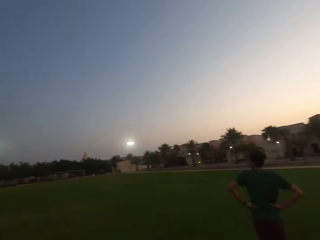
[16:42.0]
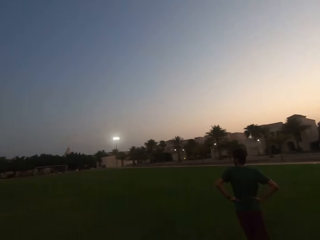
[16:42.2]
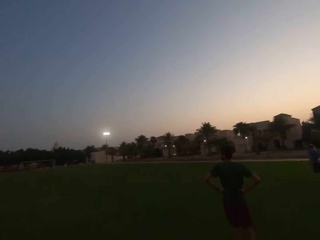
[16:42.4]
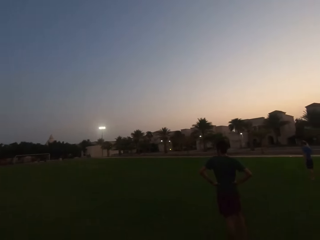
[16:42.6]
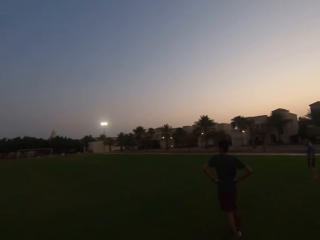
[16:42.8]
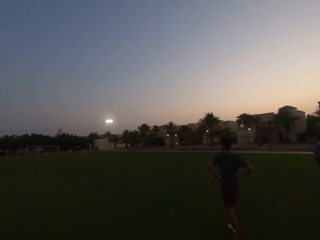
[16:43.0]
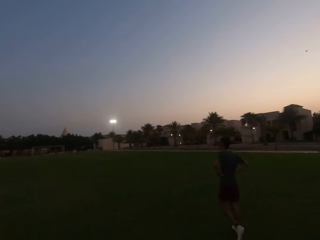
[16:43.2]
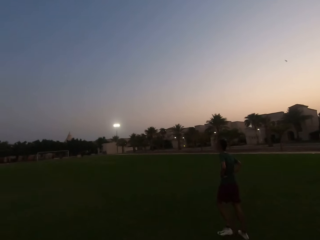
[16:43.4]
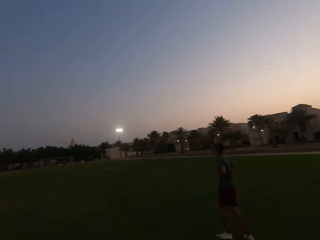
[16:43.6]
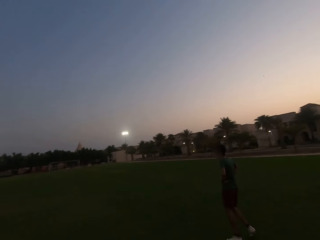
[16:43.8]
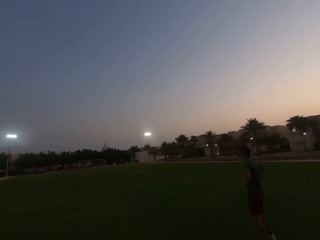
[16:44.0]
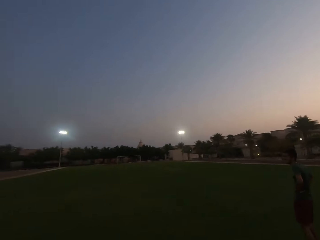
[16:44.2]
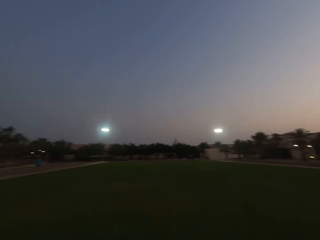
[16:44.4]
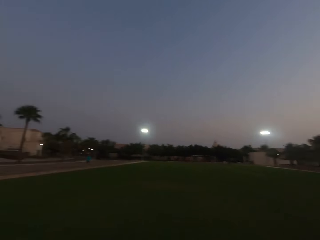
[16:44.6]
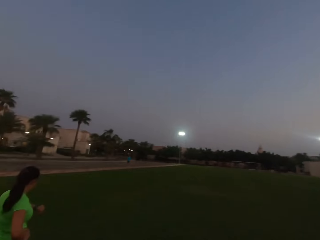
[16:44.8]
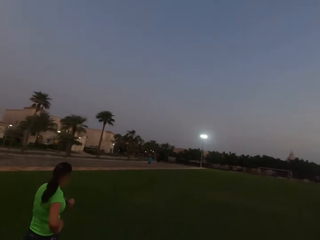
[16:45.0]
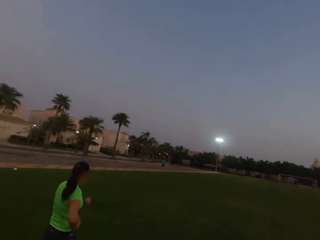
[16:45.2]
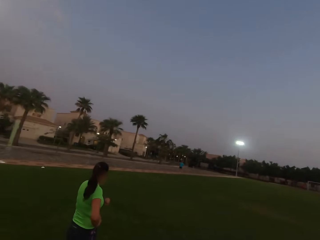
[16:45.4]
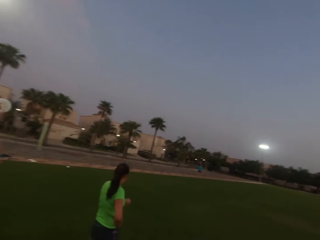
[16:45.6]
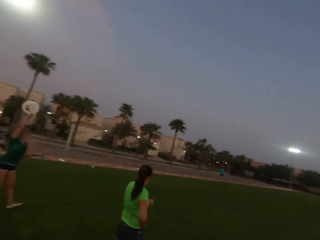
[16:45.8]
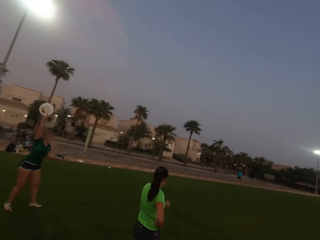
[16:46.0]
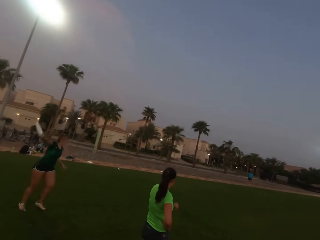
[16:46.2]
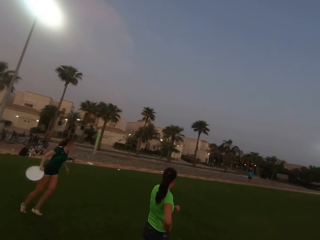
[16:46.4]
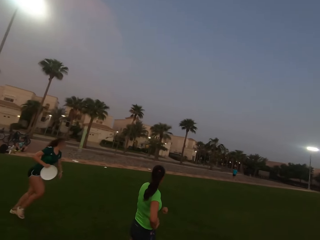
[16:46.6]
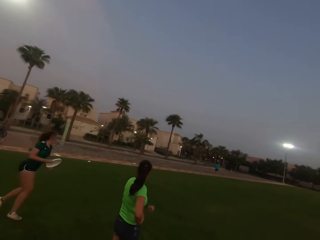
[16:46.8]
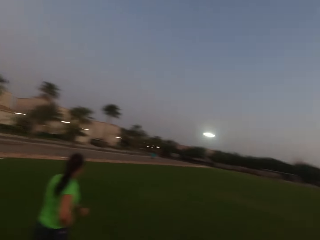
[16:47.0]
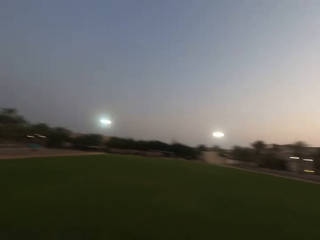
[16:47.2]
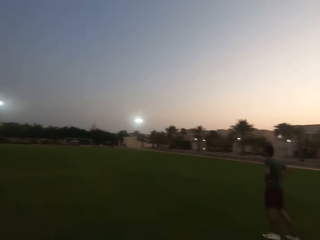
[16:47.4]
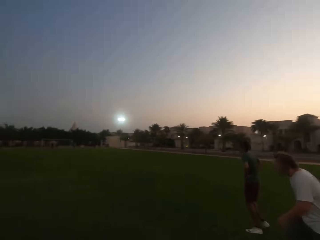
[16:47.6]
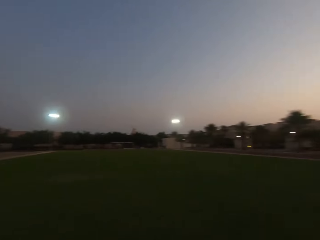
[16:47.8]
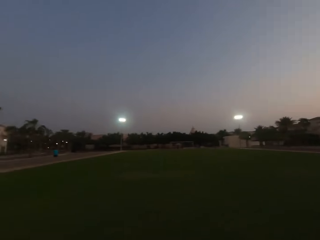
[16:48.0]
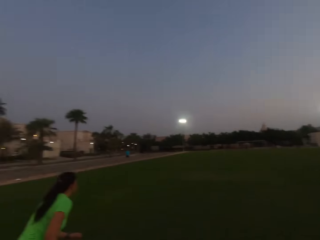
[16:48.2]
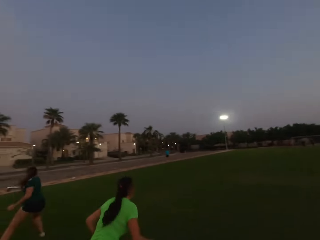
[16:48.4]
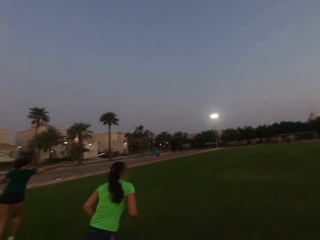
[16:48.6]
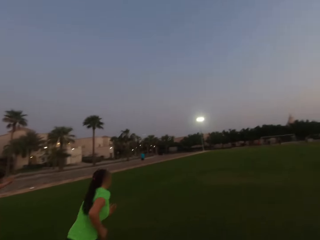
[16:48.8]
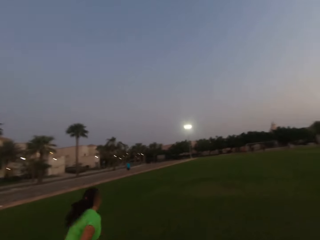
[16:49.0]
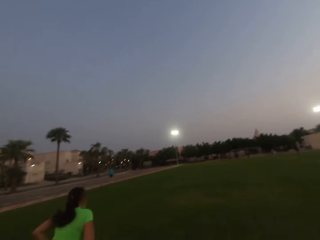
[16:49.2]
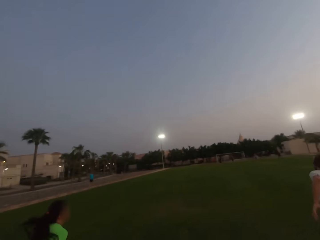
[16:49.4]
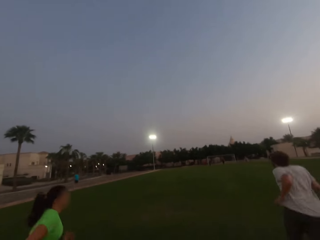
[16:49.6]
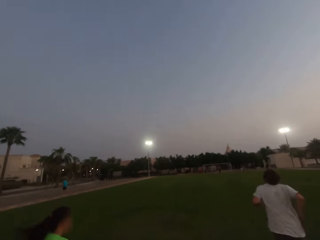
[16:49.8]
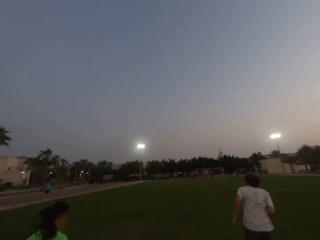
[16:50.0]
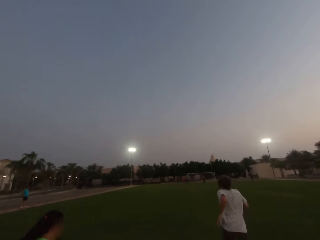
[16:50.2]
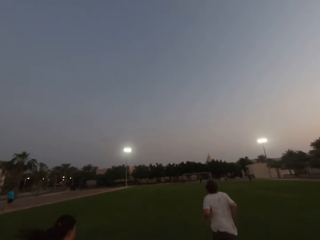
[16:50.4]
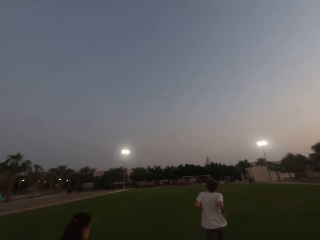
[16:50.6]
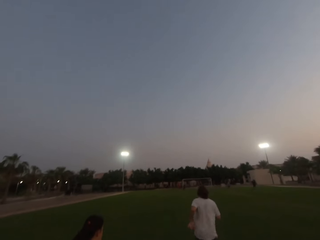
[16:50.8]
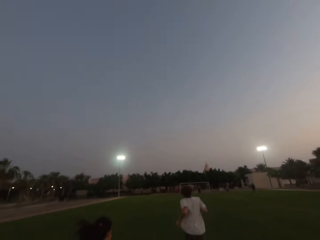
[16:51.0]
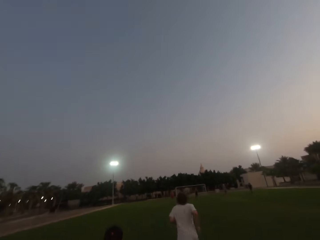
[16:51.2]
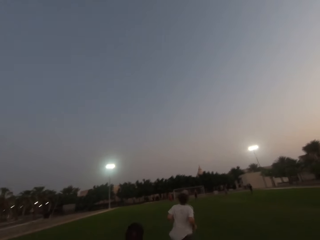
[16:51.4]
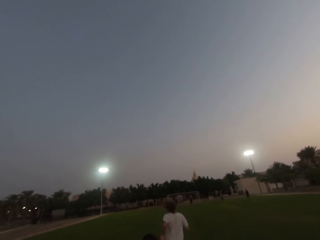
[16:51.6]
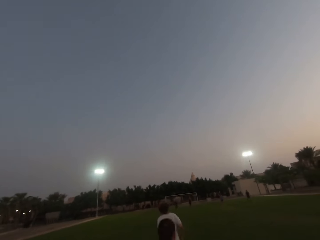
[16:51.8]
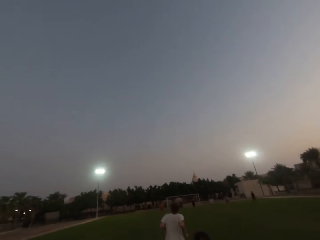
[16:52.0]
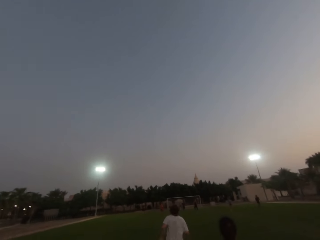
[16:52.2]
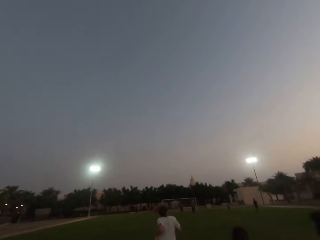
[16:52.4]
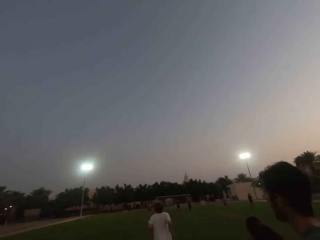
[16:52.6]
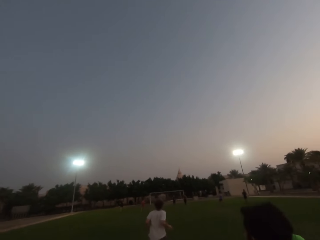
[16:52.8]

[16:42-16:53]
The camera wearer looks left. A woman throws a frisbee. Another woman runs. The camera wearer runs forward. A man runs.

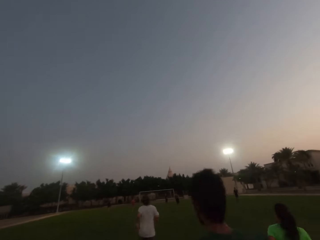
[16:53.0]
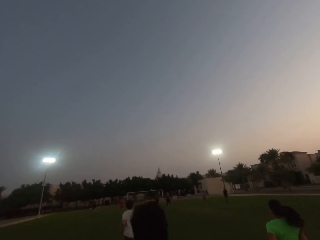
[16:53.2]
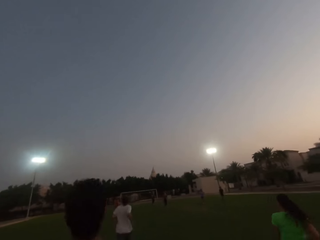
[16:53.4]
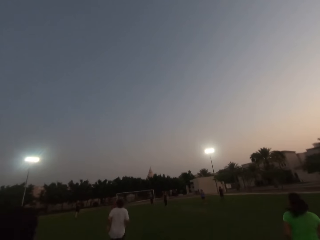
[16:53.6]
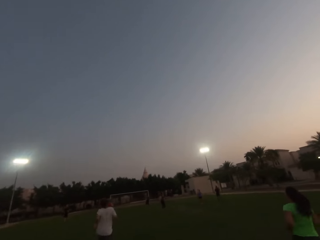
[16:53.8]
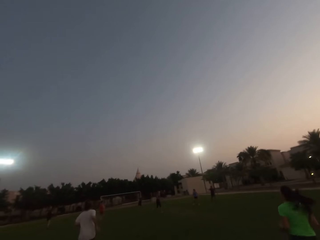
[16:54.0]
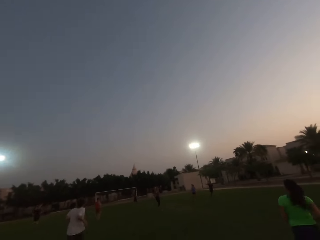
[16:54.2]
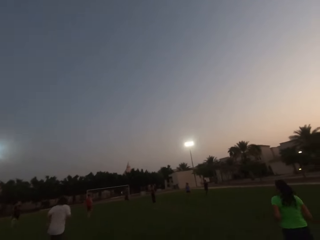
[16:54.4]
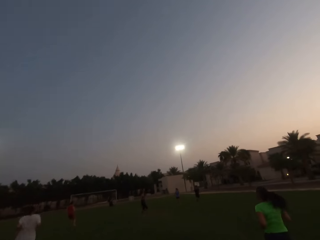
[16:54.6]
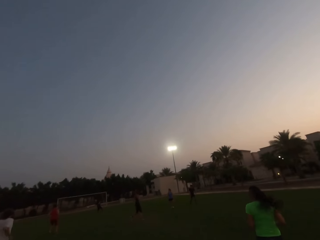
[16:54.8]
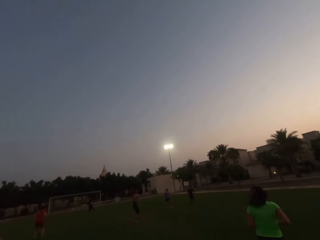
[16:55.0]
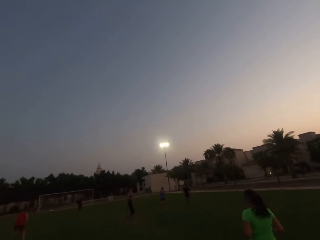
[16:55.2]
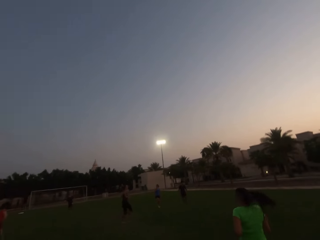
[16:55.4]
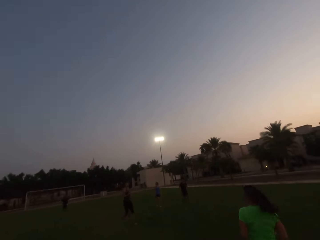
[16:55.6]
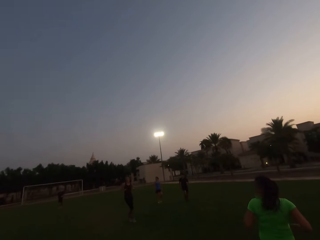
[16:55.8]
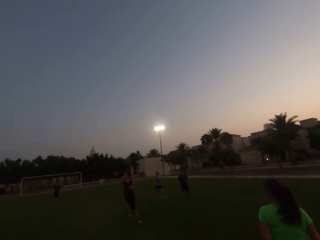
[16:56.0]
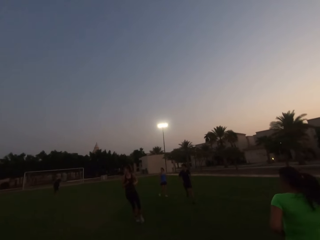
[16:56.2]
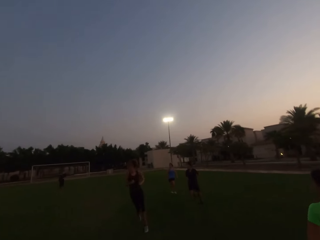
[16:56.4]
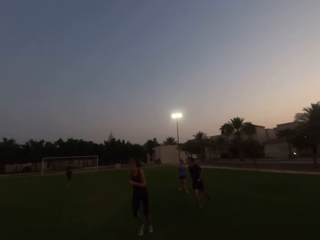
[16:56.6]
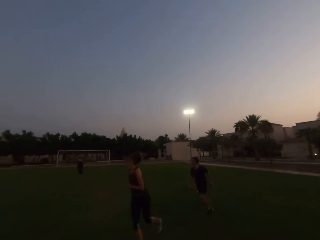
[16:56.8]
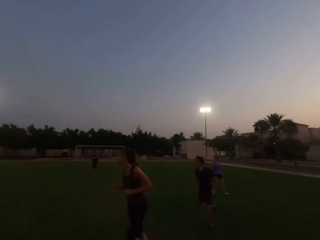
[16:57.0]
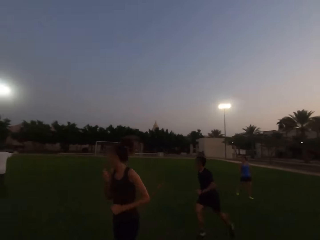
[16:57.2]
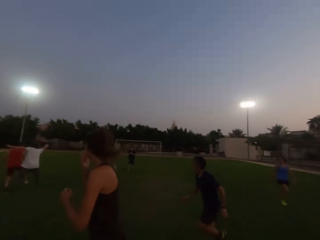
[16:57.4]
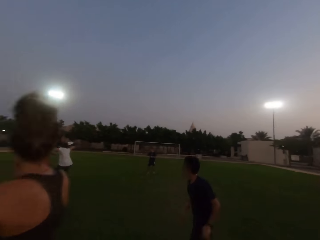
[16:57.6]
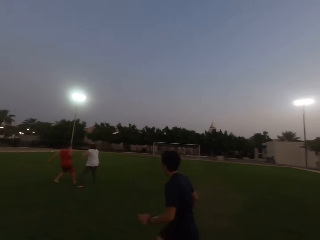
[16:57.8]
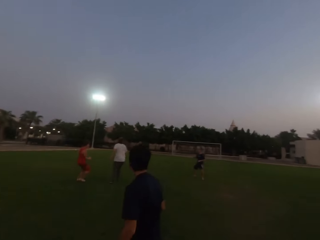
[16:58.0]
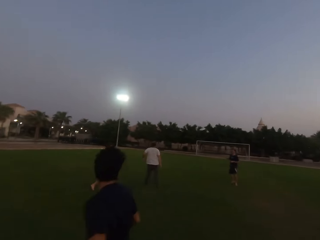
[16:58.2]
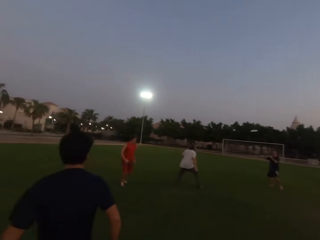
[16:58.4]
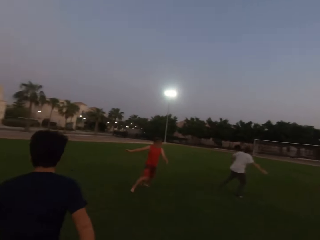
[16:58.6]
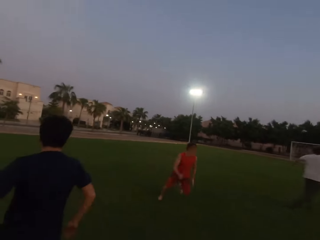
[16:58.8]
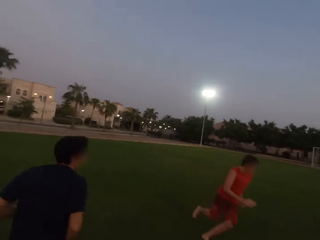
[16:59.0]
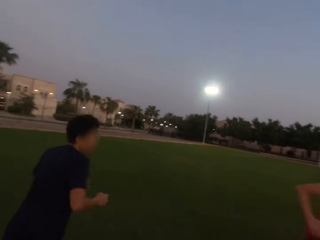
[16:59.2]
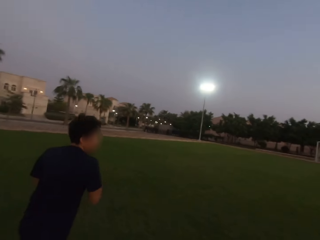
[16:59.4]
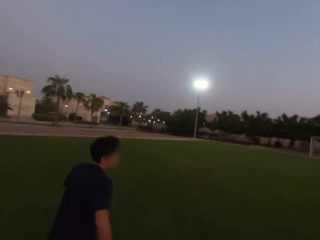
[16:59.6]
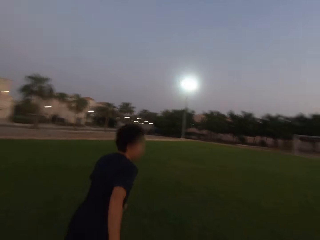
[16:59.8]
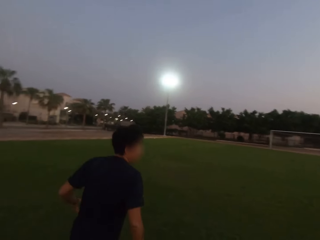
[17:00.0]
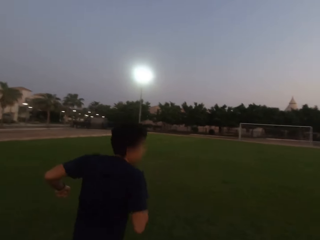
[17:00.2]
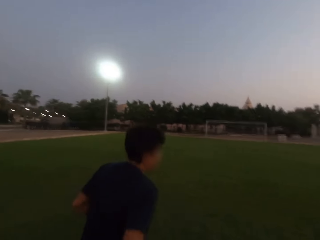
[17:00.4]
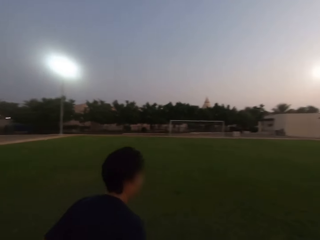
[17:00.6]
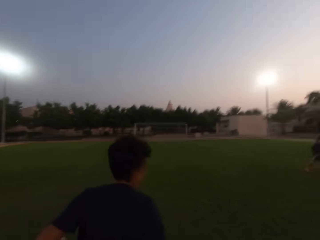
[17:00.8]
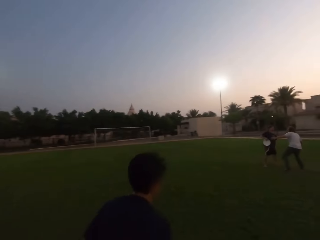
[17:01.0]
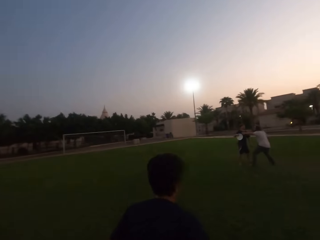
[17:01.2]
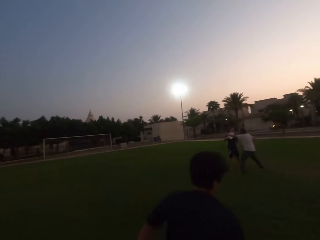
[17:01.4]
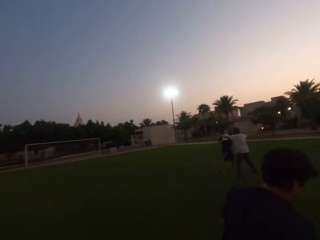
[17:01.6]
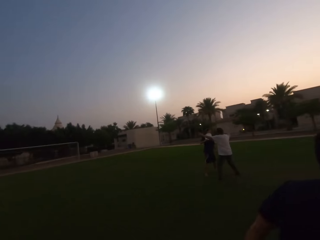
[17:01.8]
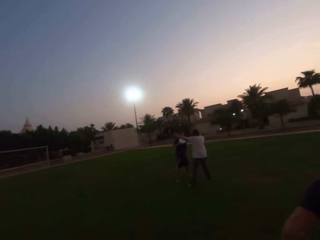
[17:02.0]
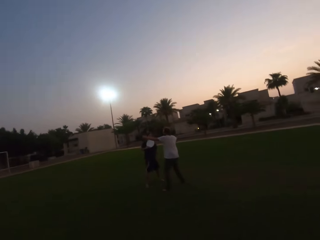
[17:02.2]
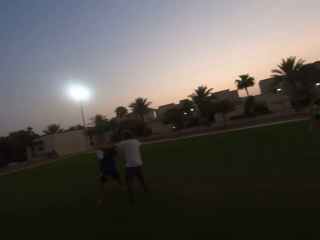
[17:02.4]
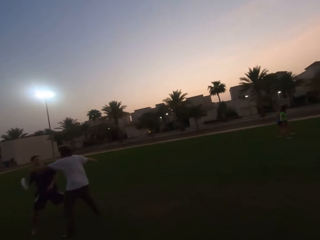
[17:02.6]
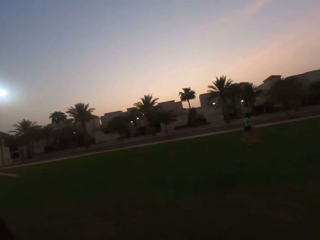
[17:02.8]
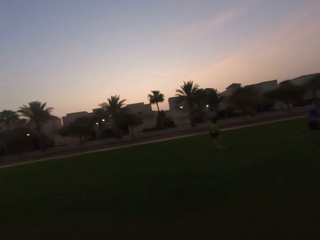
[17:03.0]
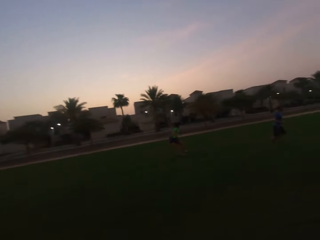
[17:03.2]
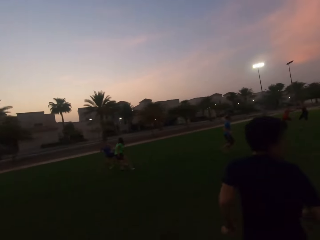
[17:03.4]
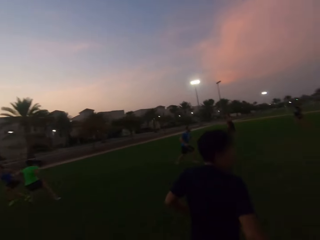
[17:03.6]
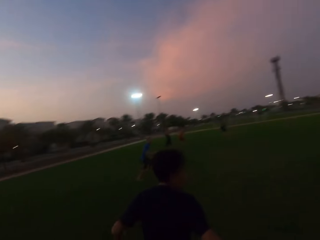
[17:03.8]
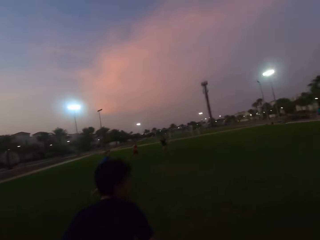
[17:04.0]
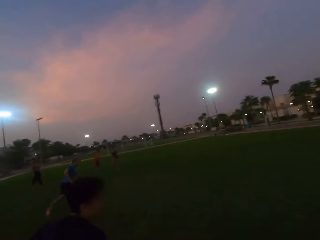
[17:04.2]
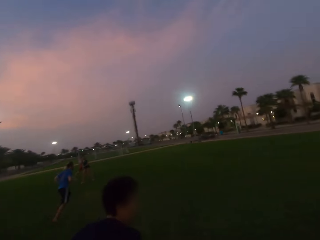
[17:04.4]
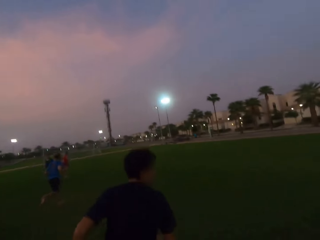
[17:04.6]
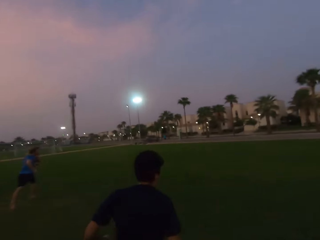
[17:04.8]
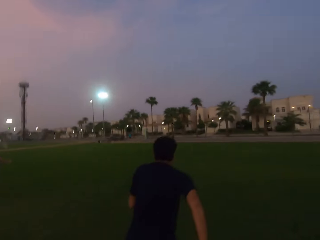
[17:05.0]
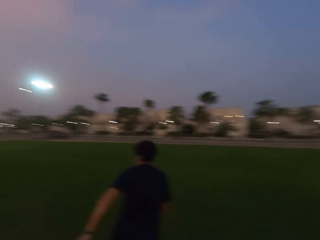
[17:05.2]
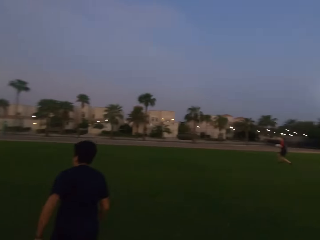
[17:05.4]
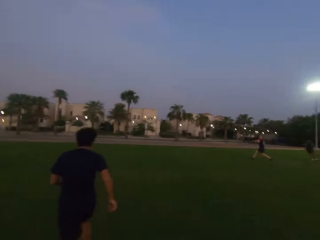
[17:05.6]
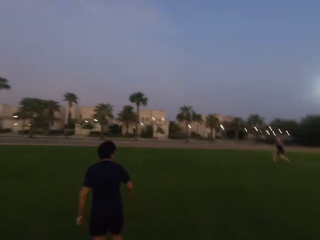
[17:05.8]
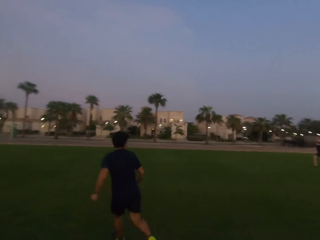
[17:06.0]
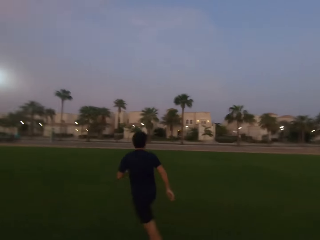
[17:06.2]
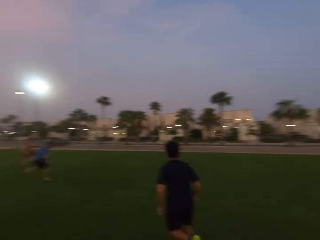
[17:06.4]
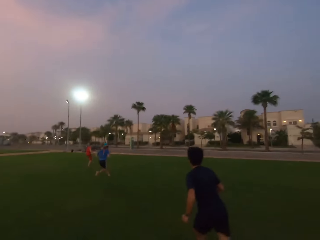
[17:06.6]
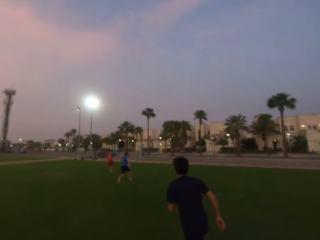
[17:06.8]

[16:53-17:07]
A man runs. Another man runs. Another man runs. Another man runs. Another man catches a frisbee and throws the frisbee. A woman runs. Another man catches the frisbee and throws the frisbee. The camera wearer runs left. The first man to catch the frisbee holds. The camera wearer runs right. The first man to catch the frisbee throws the frisbee. The camera wearer runs around.
